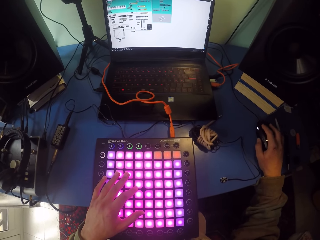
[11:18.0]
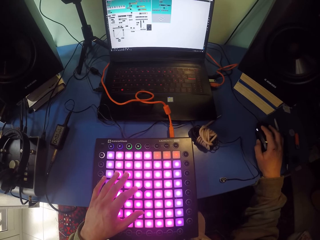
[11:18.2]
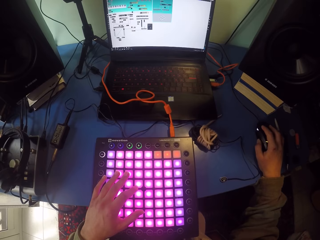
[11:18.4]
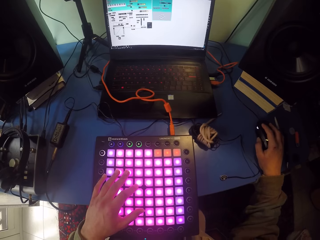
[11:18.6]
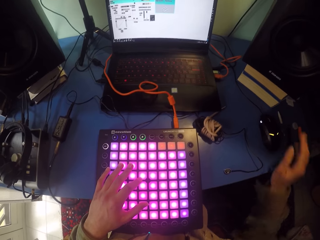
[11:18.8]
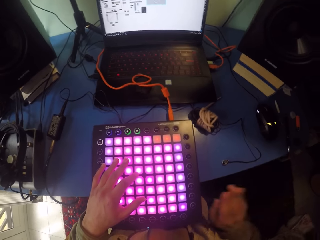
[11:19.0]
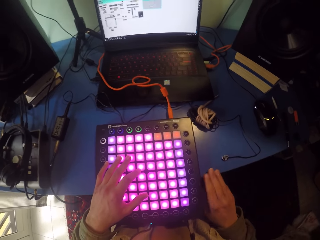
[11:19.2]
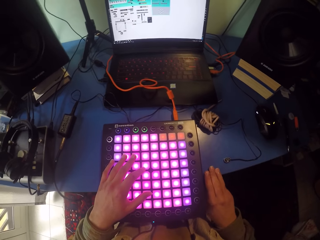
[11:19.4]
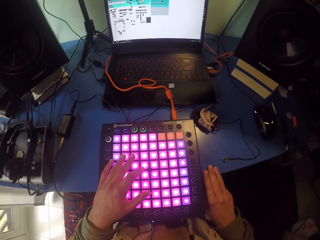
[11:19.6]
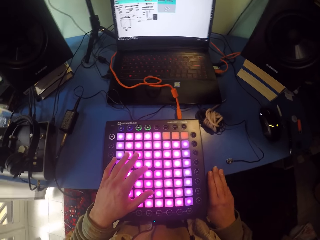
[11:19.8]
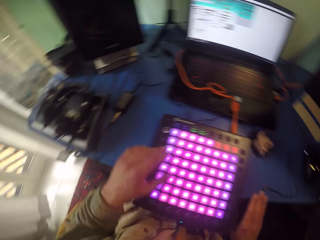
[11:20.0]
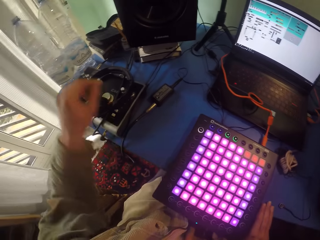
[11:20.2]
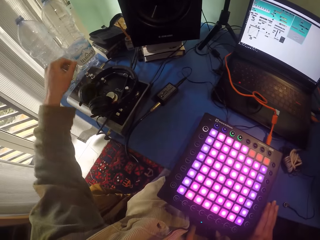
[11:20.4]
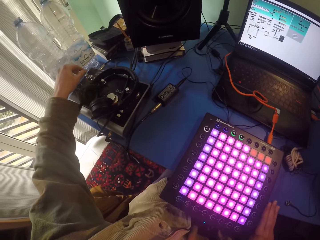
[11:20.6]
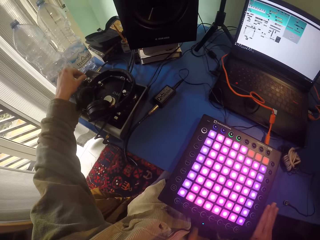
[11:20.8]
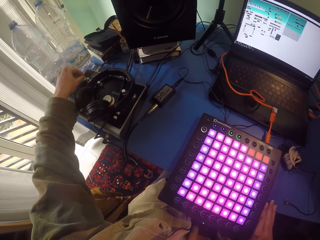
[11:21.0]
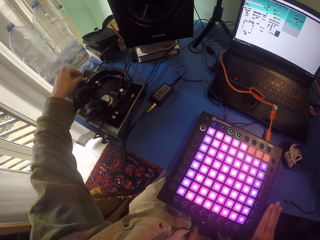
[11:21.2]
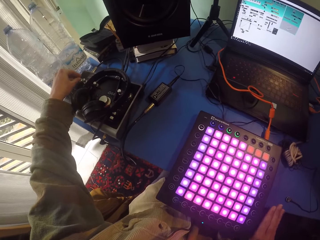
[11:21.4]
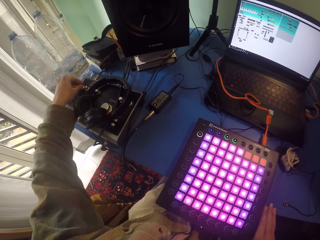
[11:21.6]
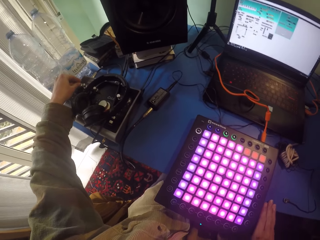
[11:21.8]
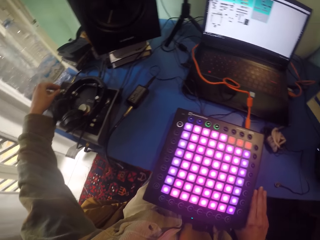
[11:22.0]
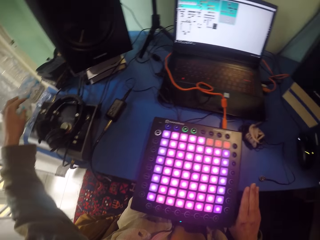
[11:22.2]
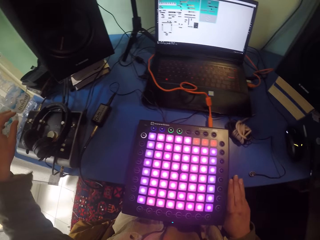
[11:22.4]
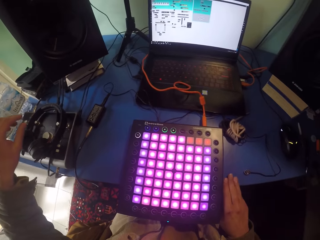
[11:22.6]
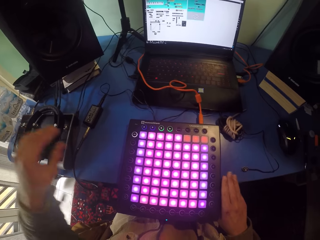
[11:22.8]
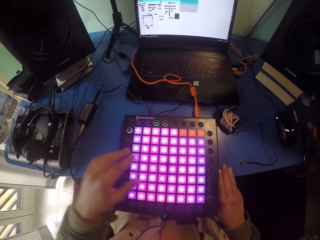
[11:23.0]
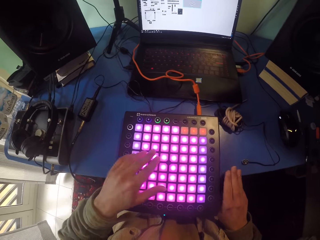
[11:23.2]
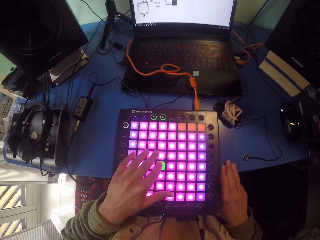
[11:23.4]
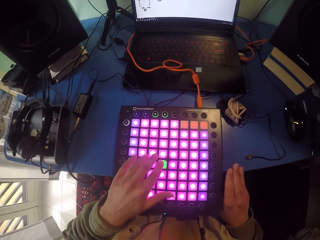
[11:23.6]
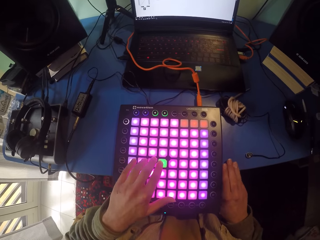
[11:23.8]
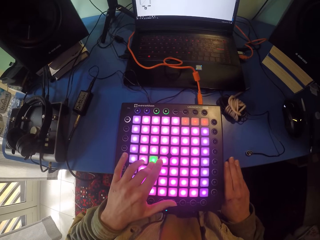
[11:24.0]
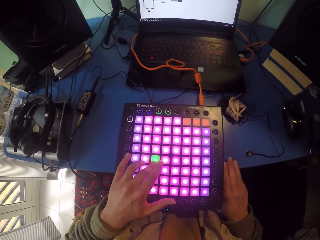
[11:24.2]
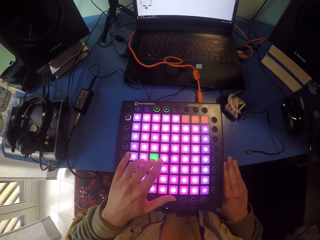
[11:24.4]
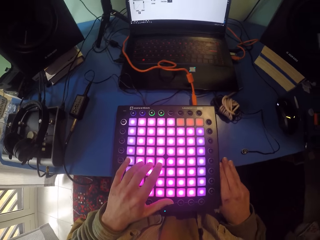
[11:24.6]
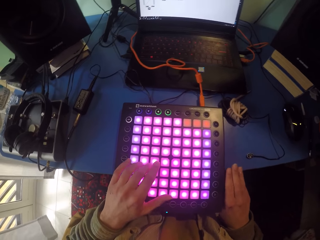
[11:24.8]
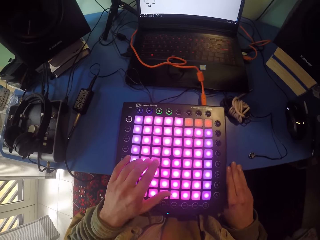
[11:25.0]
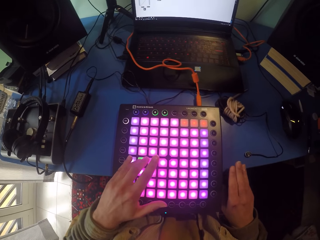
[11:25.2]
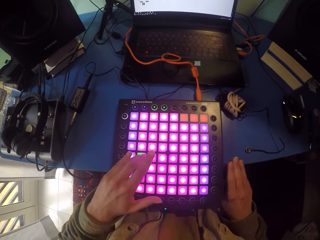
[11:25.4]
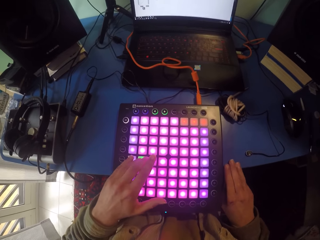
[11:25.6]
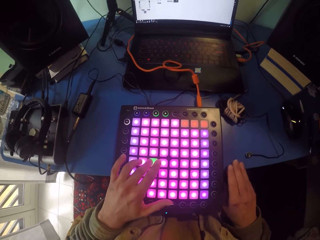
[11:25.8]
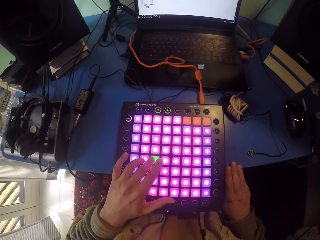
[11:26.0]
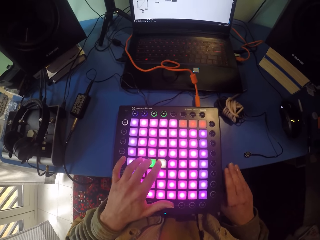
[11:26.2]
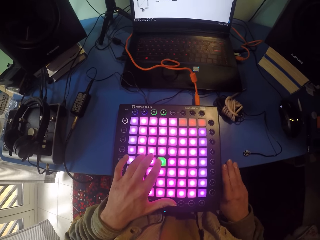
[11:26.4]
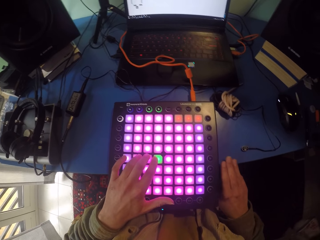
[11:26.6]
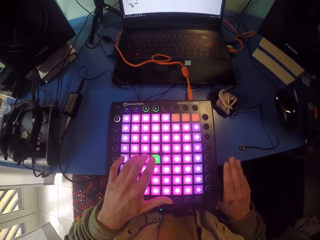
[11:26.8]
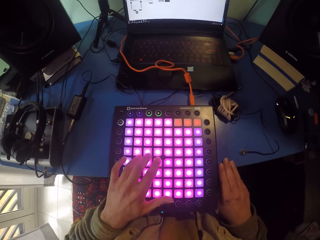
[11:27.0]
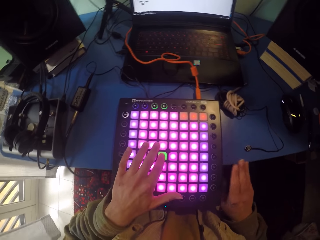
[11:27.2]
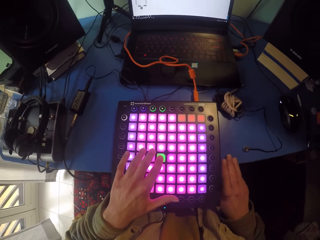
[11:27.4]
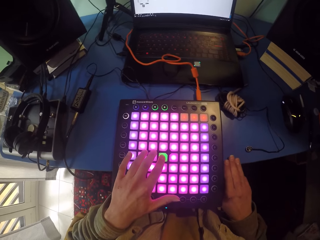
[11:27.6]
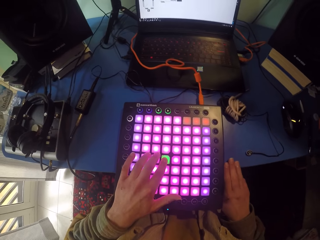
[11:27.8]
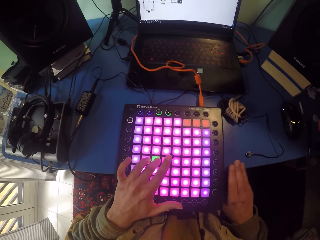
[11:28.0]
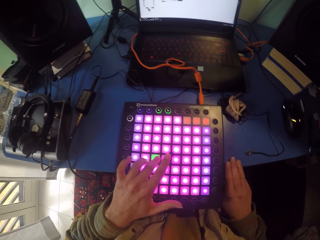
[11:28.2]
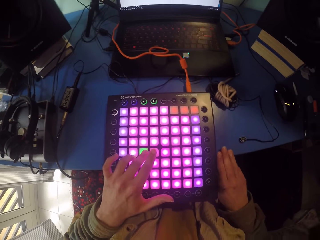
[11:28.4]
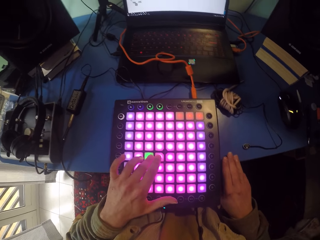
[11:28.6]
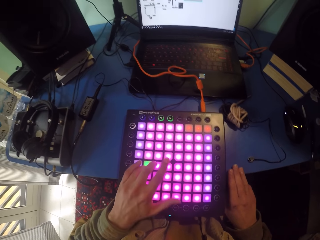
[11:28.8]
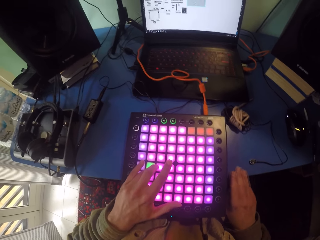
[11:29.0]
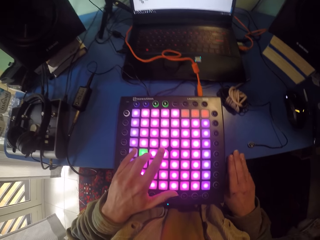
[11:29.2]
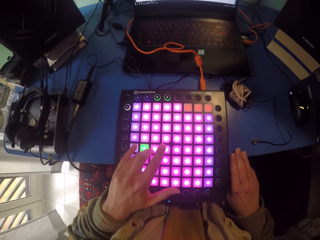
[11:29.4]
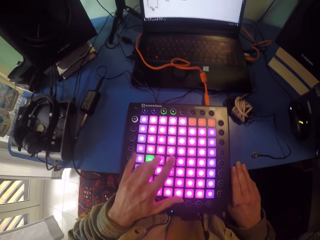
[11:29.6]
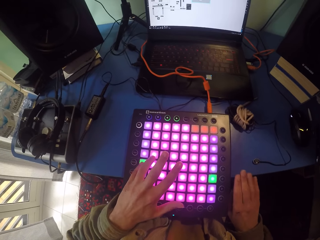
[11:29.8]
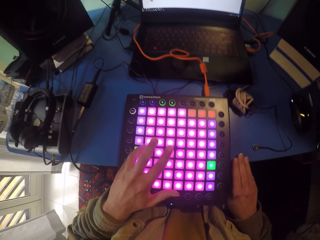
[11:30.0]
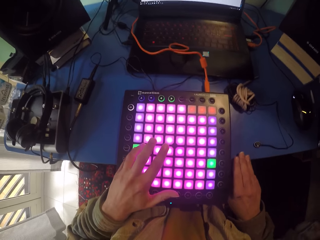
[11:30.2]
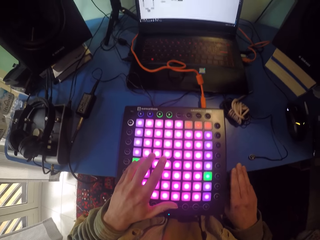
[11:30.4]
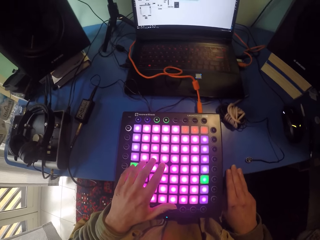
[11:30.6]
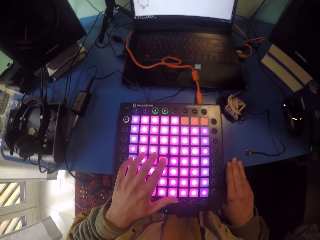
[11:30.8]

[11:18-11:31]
The camera wearer scrolls the mouse. They hit the table with the right hand. They touch the amplifier. They adjust the keys. They tap the table with the hand. They touch the launchpad or piano. They tap the table with the hand. They press the piano while tapping the table.

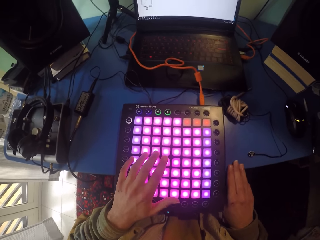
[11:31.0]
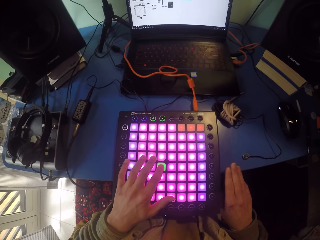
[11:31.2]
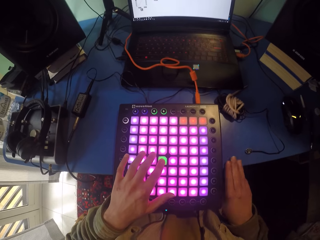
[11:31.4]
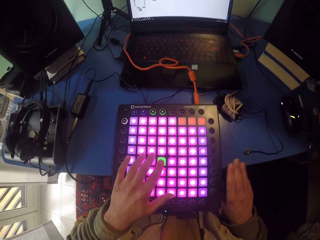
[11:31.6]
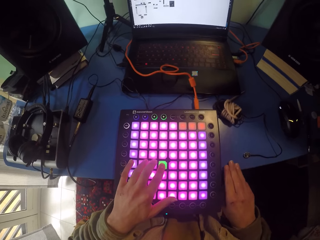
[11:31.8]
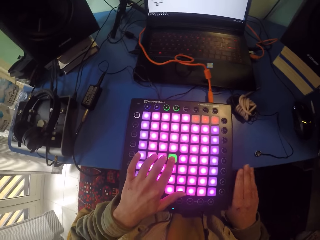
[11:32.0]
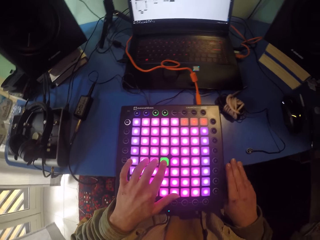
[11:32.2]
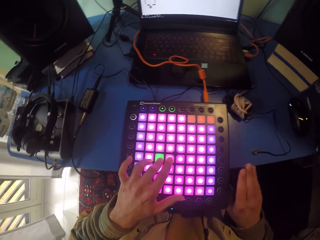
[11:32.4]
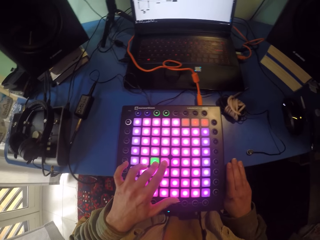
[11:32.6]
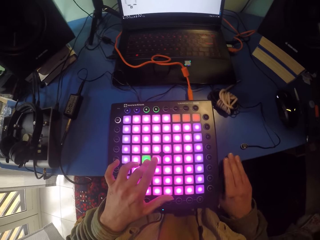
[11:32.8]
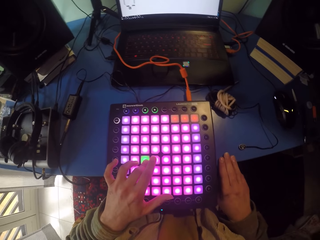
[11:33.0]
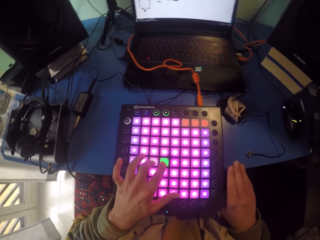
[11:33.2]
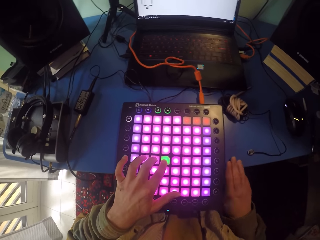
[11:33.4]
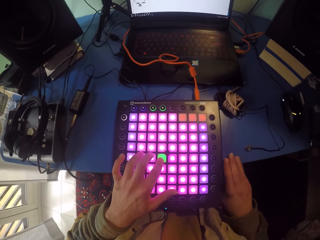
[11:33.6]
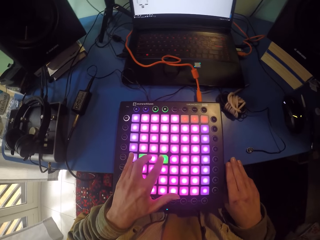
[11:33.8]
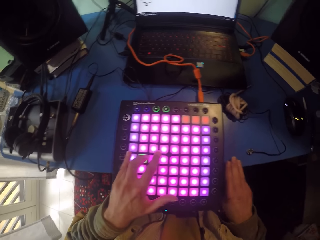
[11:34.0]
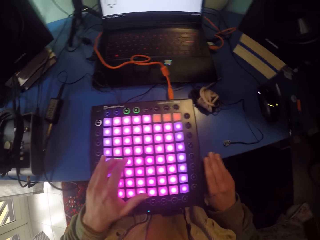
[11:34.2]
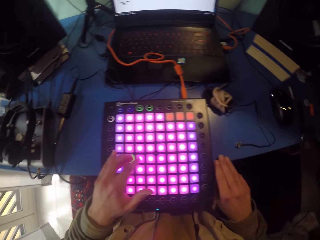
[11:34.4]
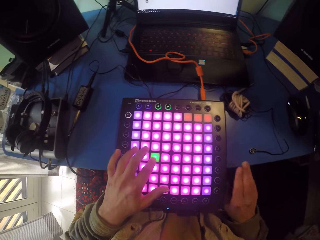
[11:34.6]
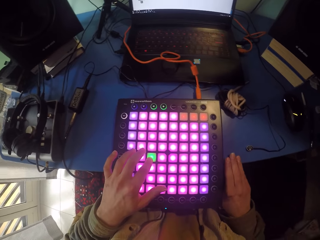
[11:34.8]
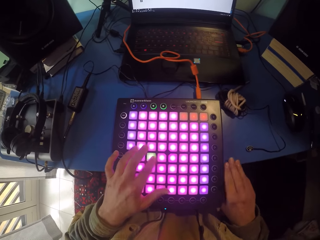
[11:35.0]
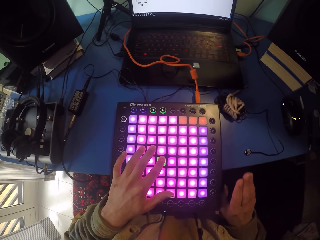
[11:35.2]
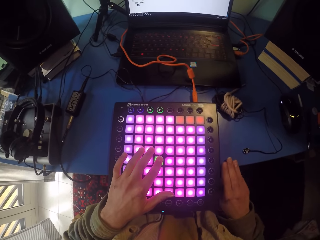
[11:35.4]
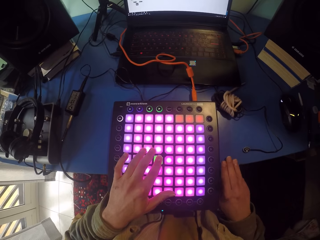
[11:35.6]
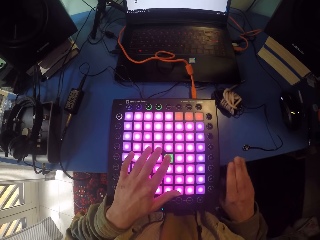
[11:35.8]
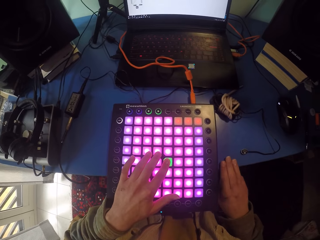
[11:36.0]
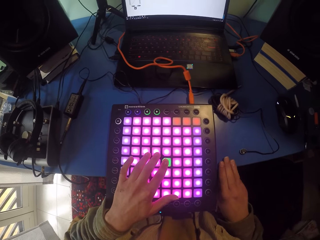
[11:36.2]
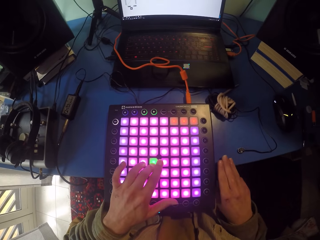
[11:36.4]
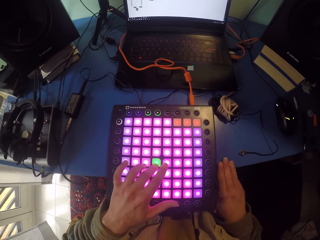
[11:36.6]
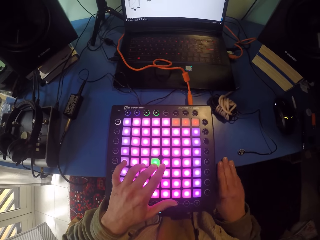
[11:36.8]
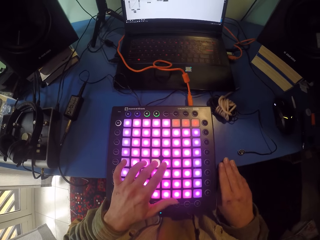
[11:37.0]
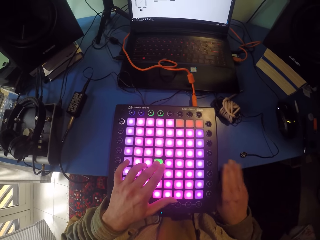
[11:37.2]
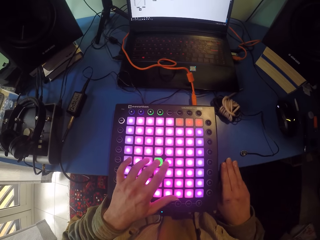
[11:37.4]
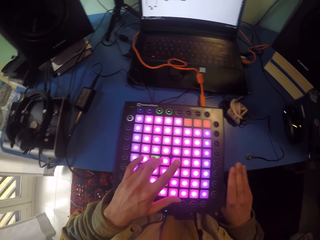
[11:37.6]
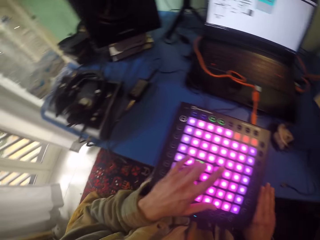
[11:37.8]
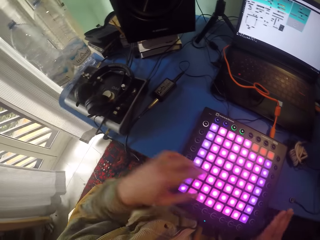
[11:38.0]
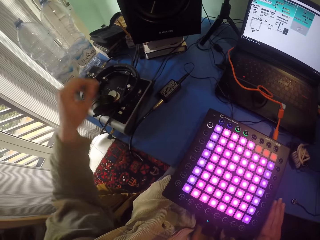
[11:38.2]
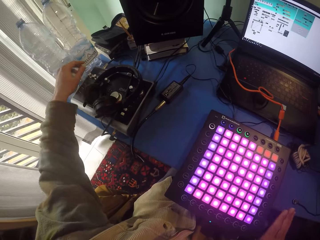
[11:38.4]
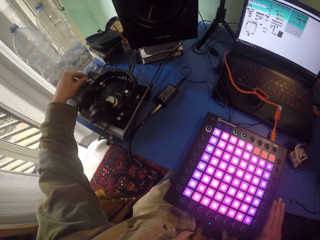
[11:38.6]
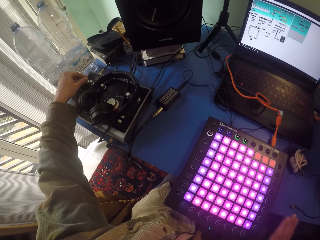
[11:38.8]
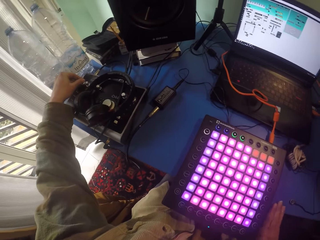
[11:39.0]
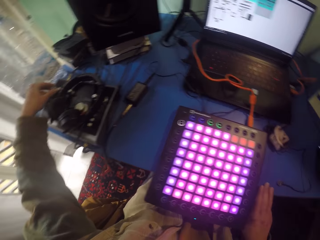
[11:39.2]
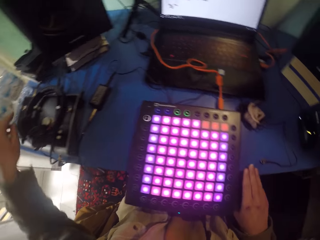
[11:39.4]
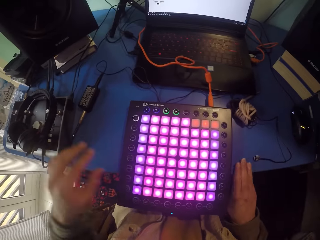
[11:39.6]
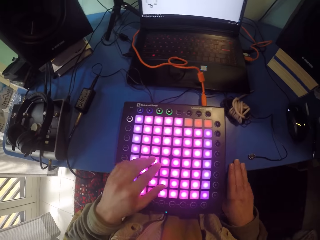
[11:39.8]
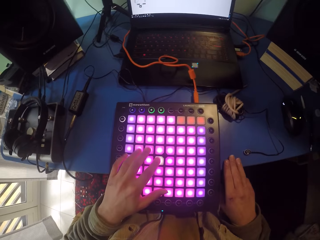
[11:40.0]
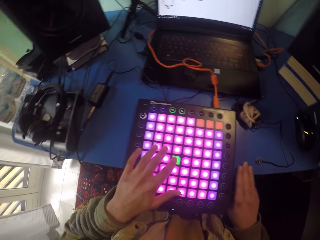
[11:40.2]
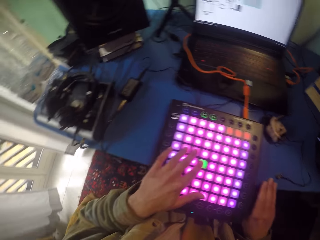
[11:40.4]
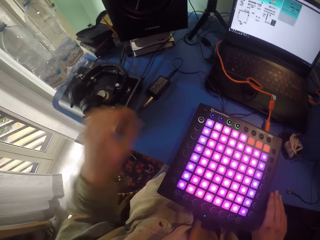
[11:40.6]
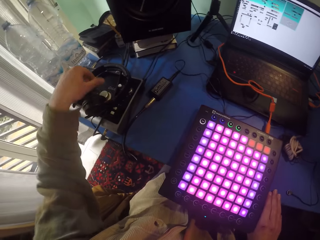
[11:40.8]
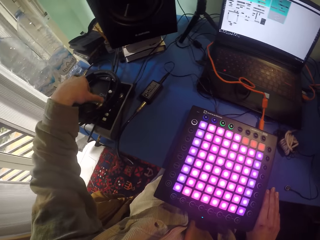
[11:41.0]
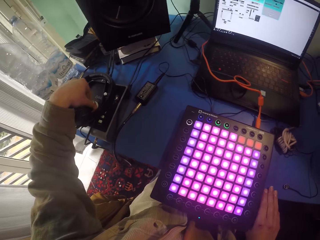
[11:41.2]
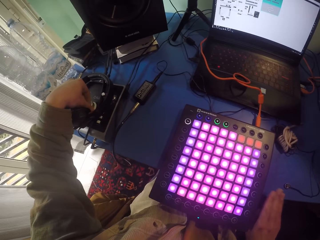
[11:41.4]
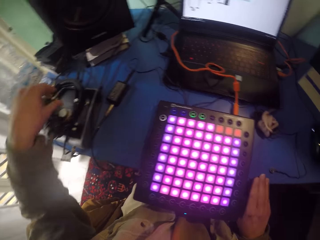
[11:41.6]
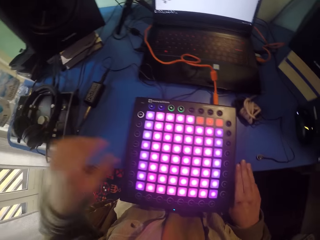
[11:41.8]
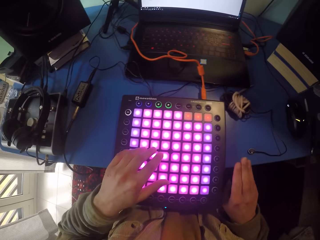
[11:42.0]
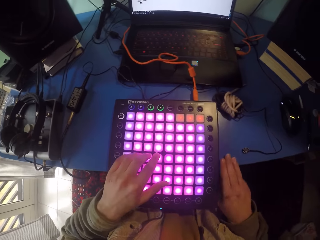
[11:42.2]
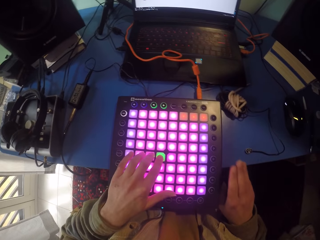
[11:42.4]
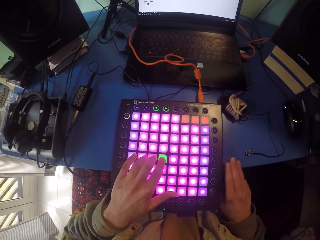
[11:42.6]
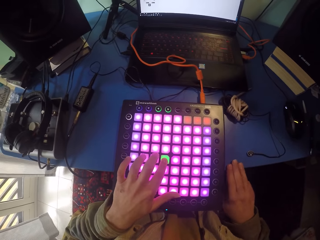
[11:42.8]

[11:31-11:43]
The camera wearer adjusts the keys. They touch the amplifier with the left hand. They press the piano while tapping the table. They touch the amplifier. They adjust the keys. They press the piano while tapping the table.
